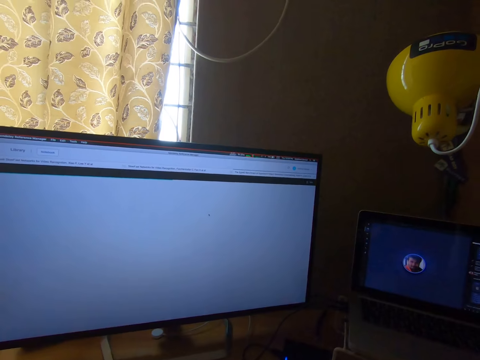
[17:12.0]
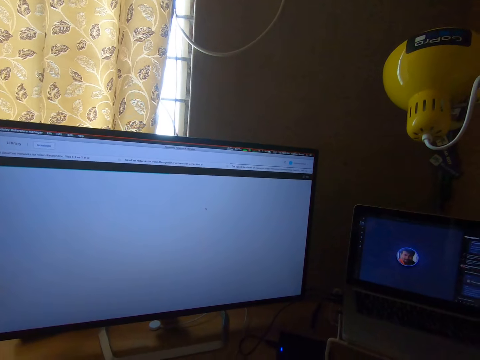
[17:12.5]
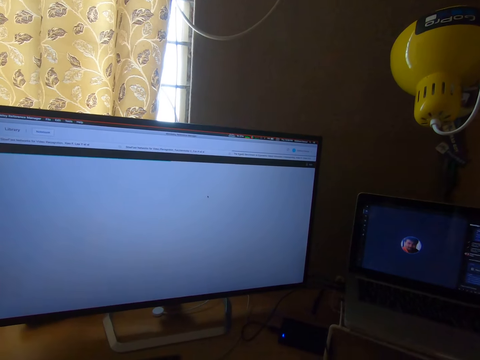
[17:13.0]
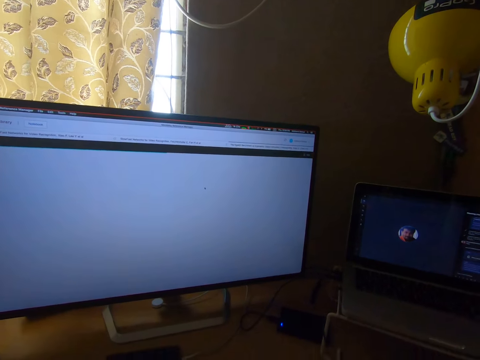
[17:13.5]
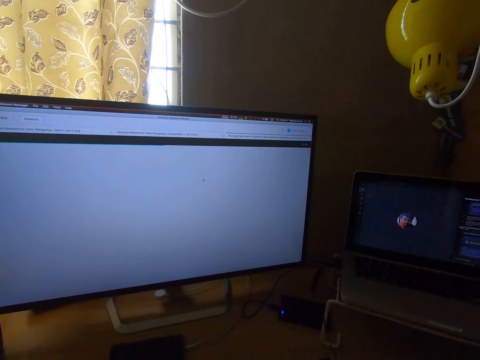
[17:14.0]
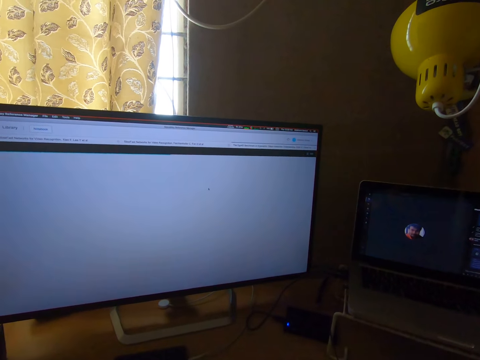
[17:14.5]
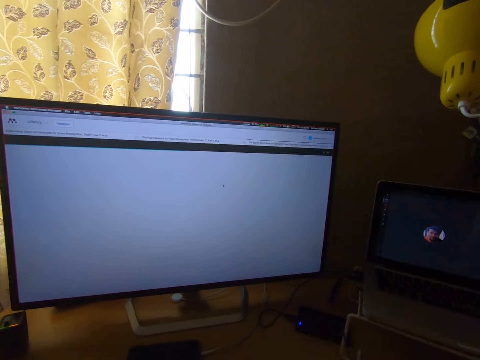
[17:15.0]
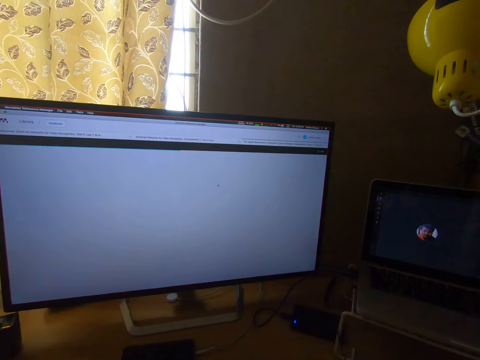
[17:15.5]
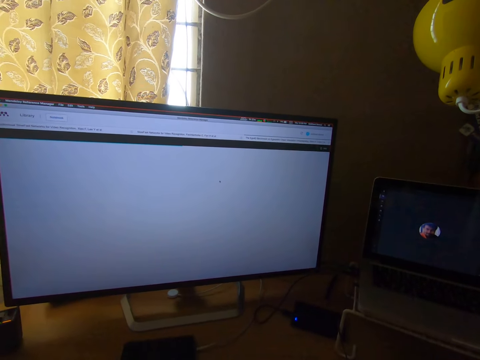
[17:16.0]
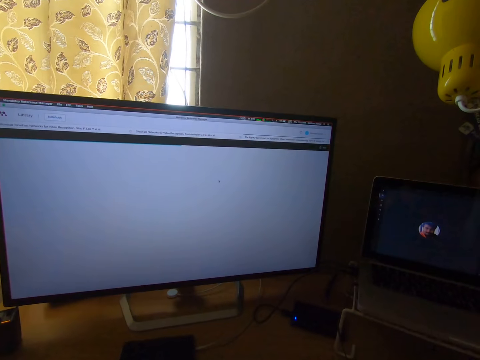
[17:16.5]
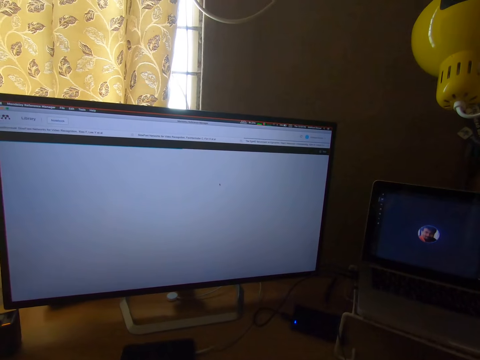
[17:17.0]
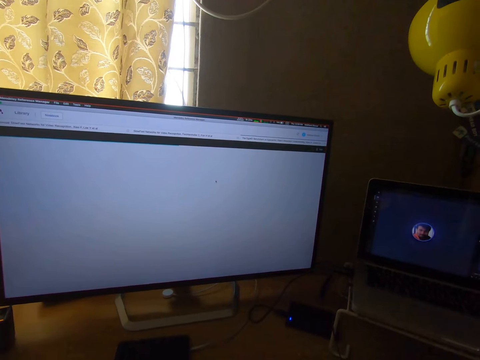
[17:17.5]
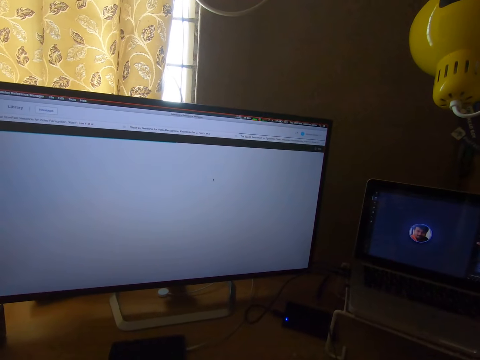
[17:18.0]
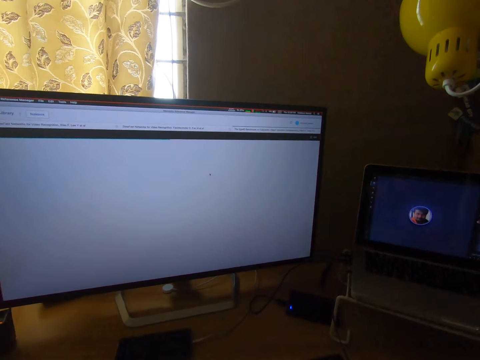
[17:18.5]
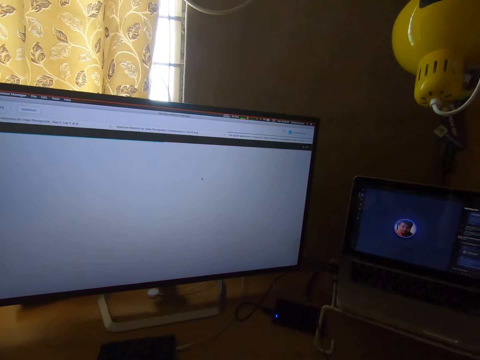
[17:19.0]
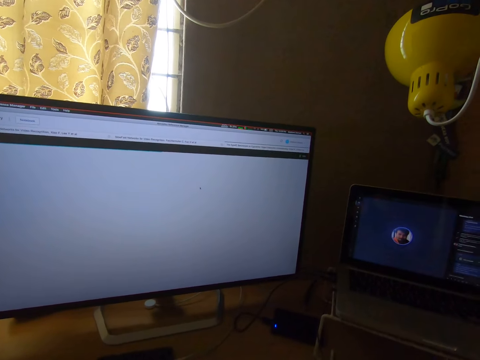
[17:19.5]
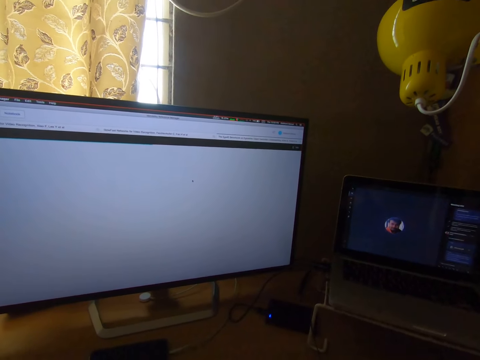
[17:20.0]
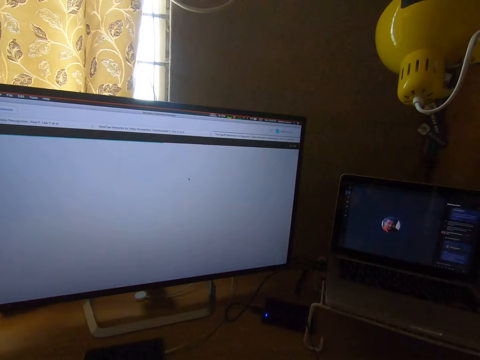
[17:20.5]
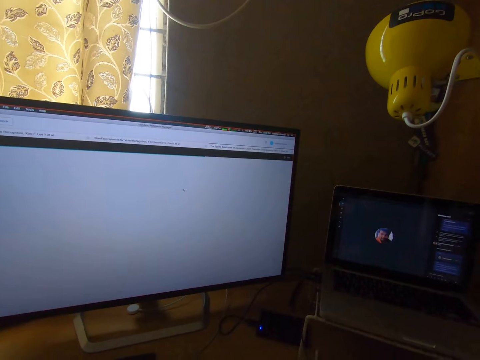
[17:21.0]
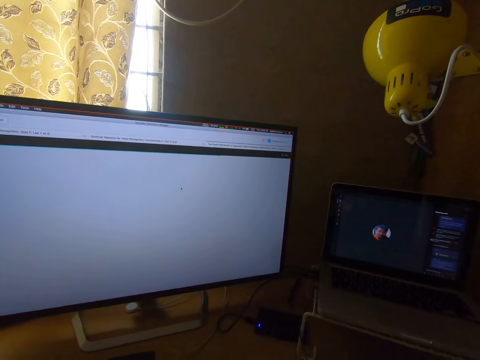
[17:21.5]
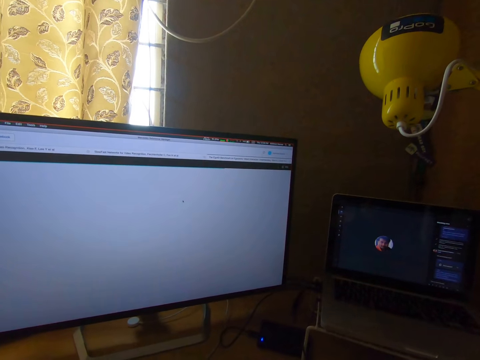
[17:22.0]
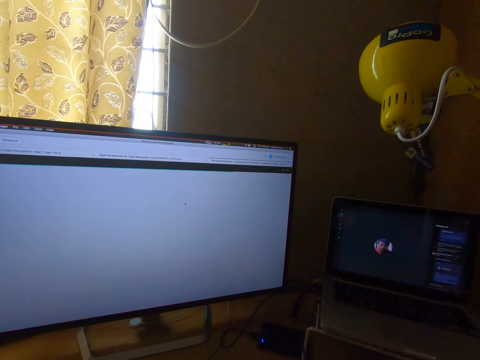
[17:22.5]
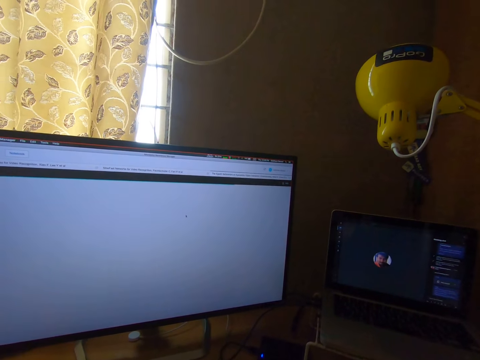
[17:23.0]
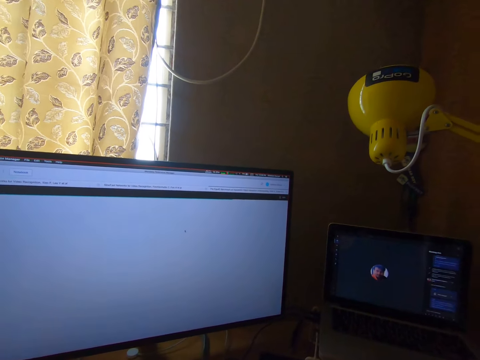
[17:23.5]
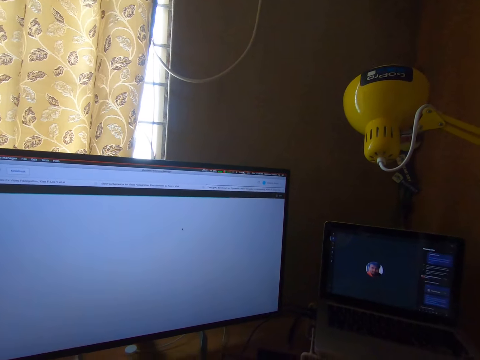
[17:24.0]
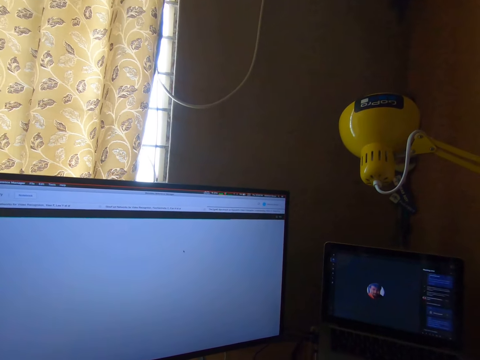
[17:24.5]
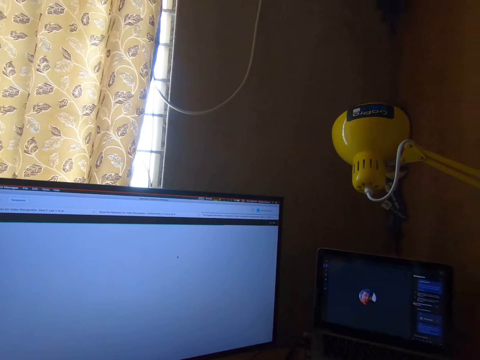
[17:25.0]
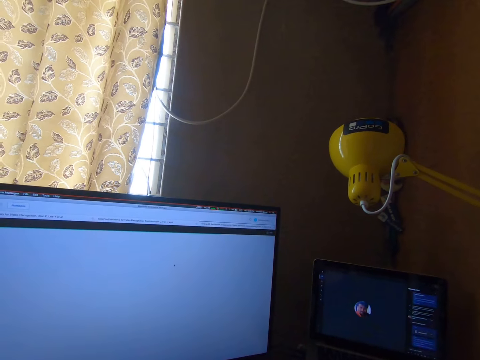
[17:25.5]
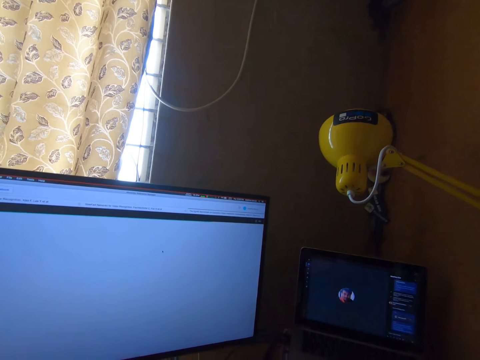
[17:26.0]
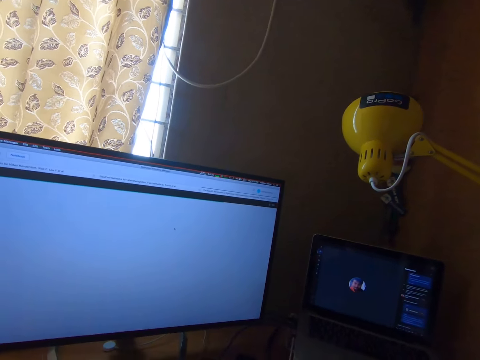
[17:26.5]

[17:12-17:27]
The camera wearer looks at a monitor.

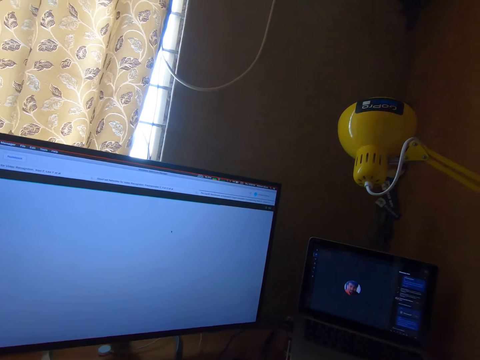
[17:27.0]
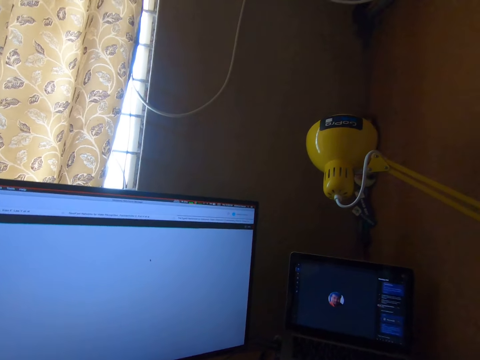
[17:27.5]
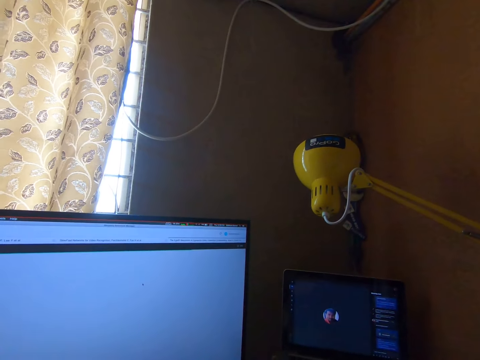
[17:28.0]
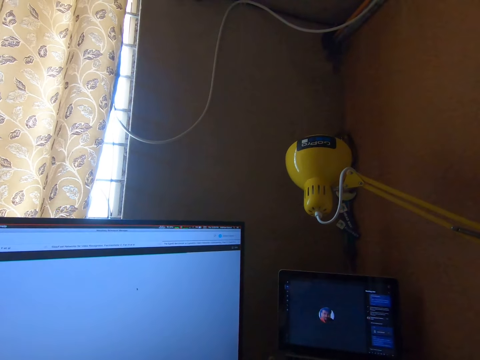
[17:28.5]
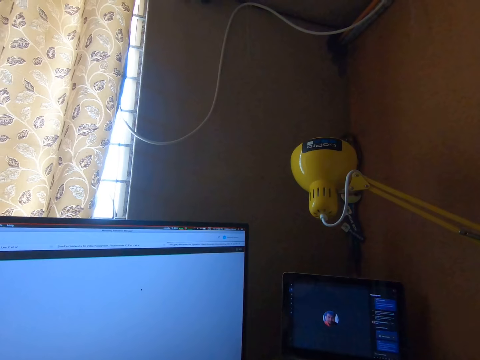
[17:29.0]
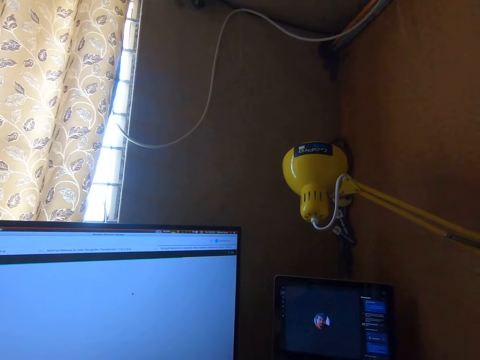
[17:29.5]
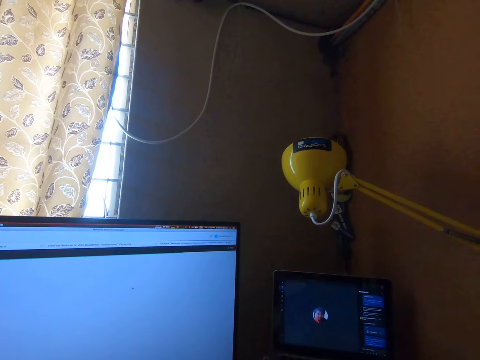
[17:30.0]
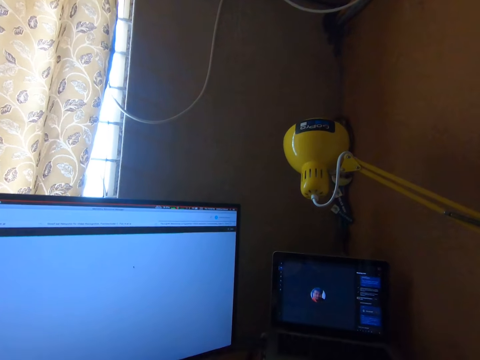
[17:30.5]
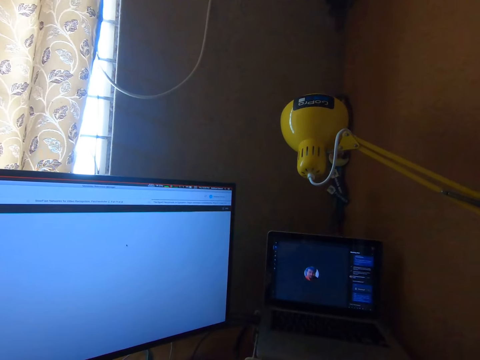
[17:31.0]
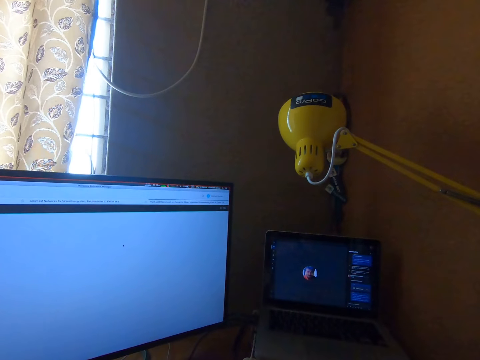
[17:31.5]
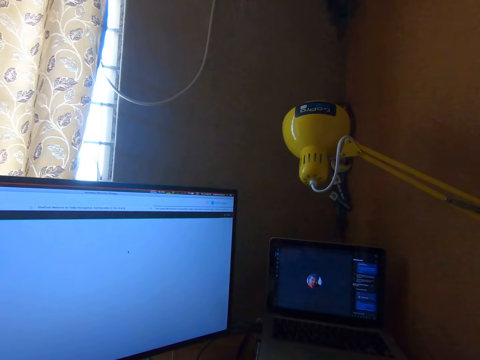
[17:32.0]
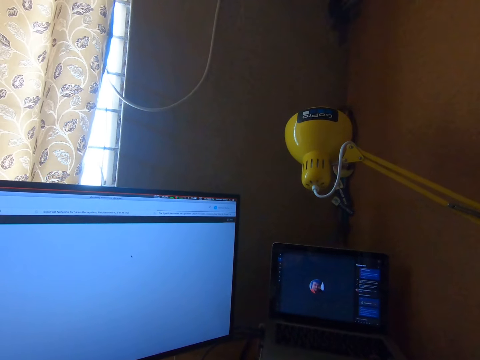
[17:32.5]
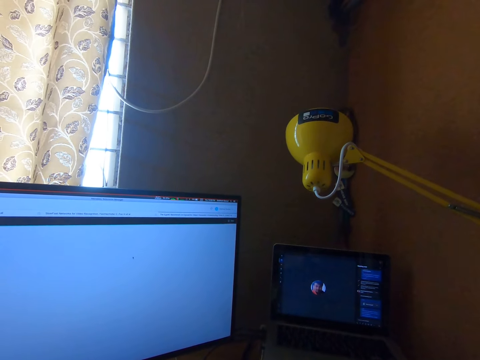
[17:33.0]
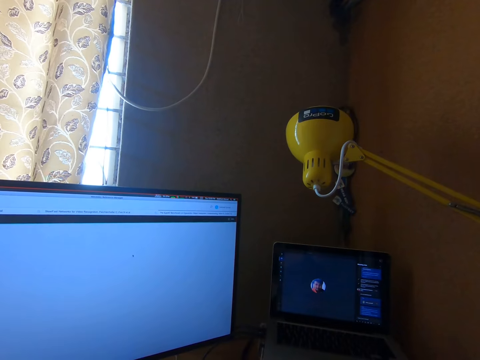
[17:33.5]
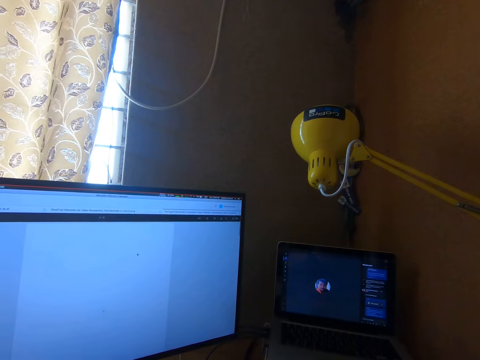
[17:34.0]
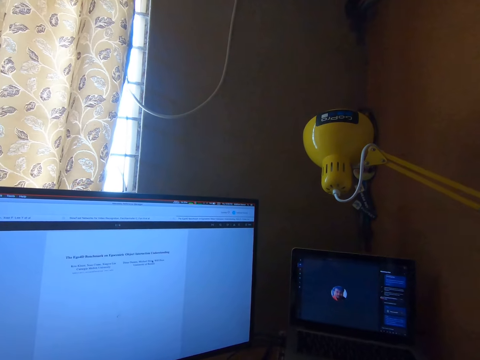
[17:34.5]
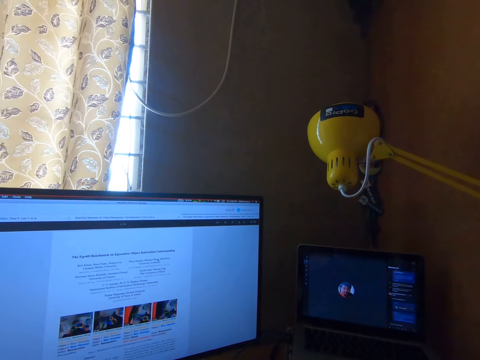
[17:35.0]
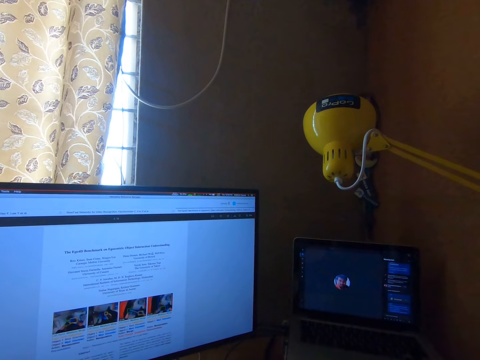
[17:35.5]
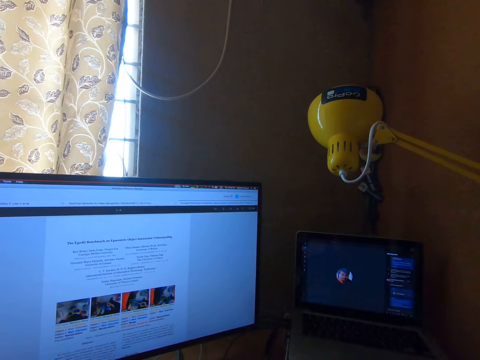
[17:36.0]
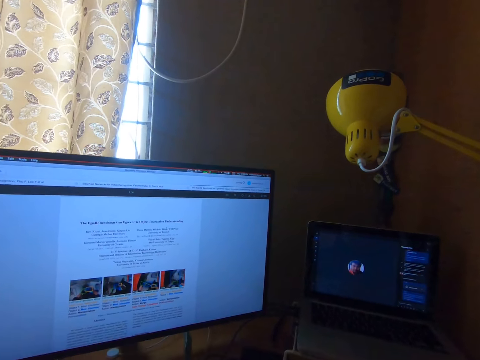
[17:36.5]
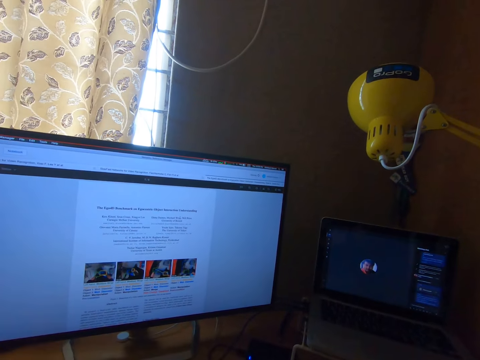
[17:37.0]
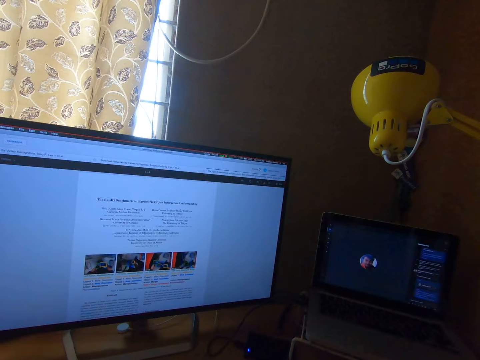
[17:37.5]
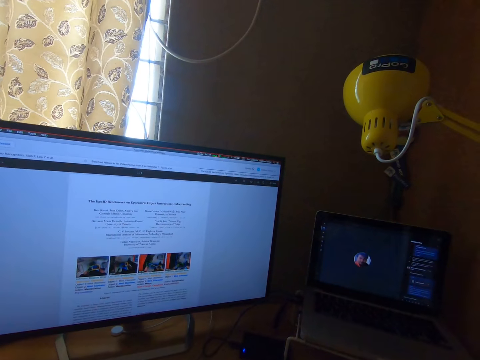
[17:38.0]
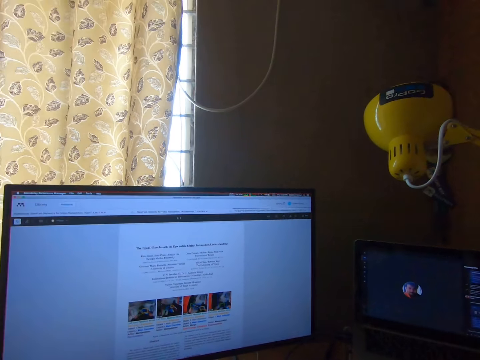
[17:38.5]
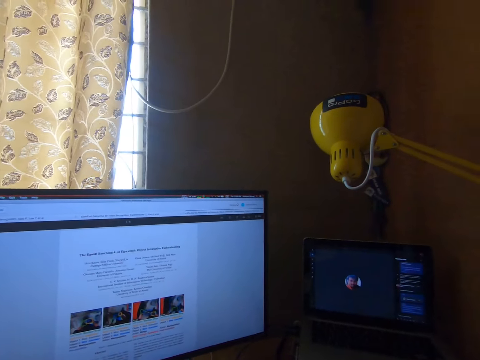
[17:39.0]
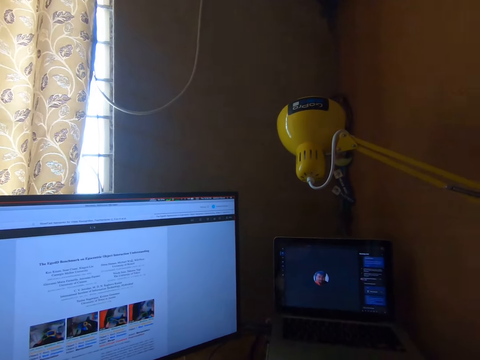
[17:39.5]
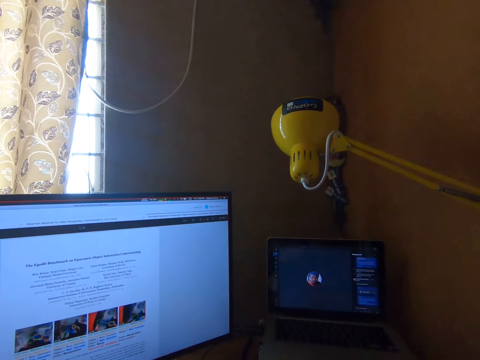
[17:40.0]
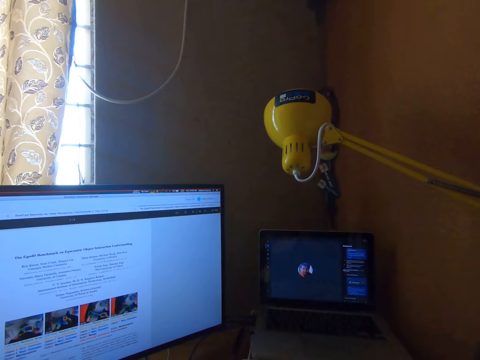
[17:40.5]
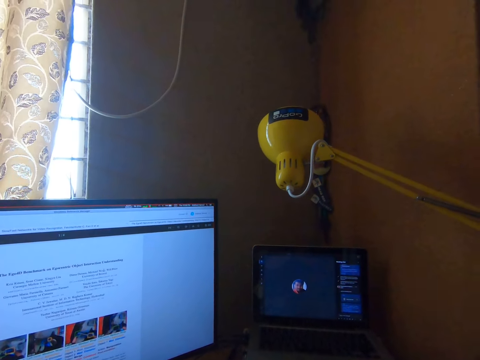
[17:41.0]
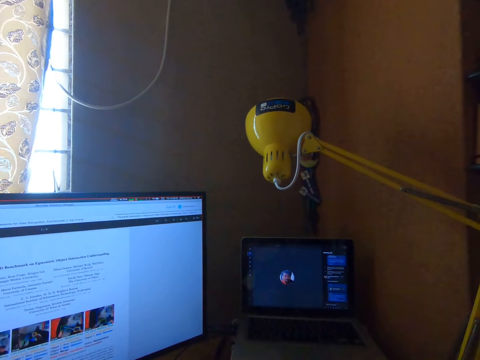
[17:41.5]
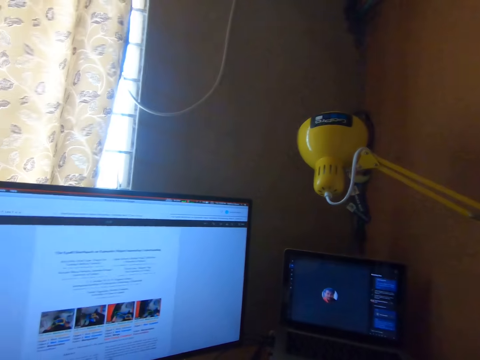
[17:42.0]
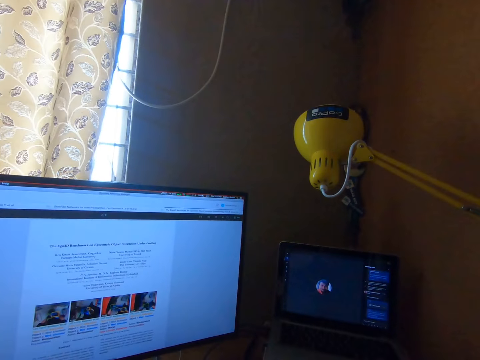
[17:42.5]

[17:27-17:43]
The camera wearer looks at the laptop. They look at a monitor. They operate the computer on the table.
